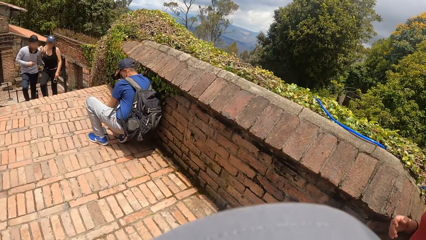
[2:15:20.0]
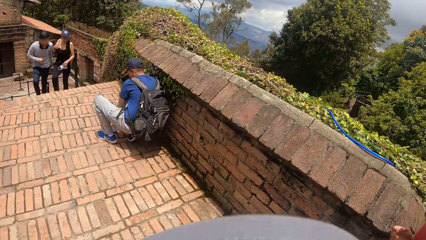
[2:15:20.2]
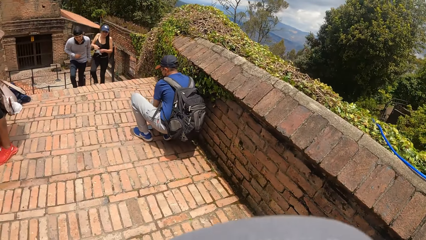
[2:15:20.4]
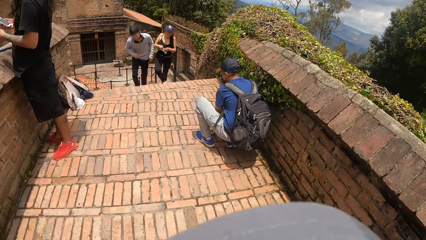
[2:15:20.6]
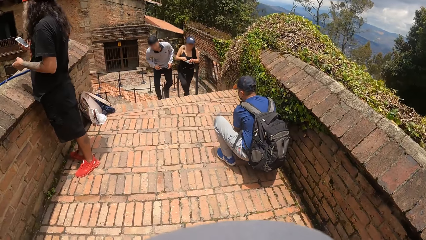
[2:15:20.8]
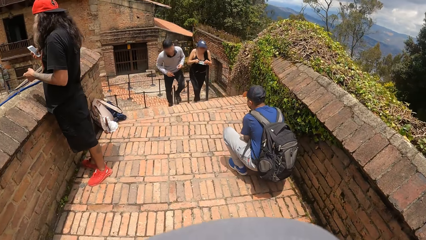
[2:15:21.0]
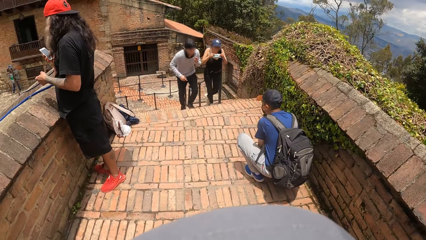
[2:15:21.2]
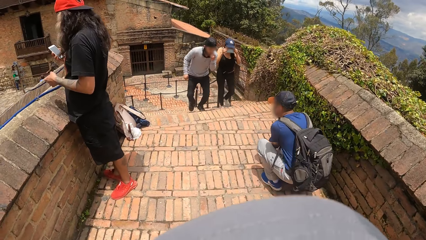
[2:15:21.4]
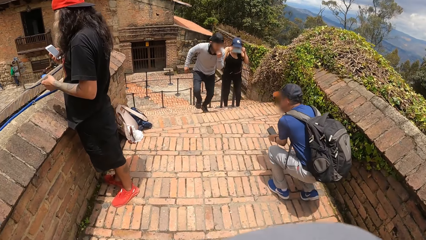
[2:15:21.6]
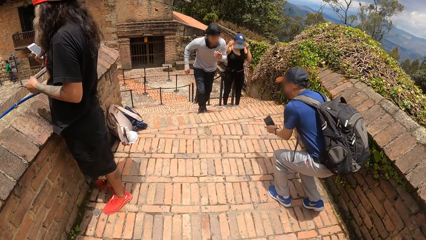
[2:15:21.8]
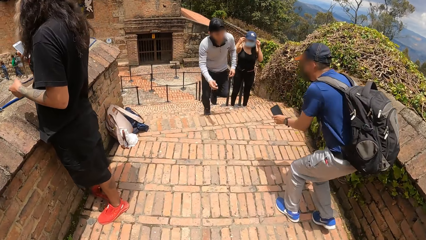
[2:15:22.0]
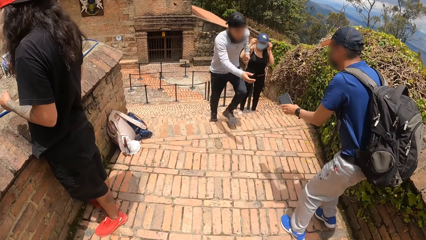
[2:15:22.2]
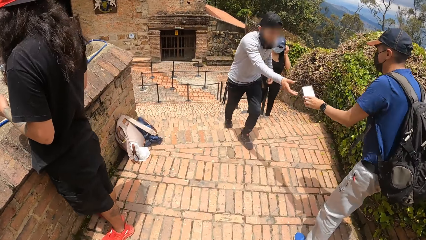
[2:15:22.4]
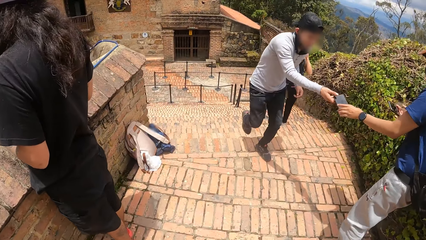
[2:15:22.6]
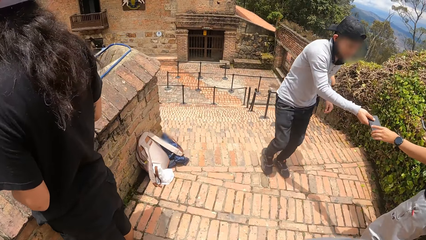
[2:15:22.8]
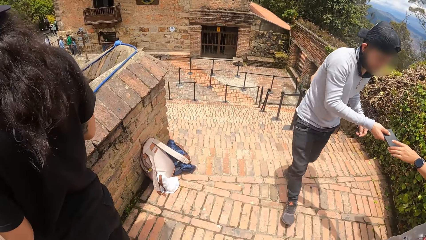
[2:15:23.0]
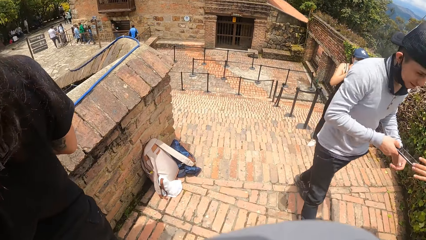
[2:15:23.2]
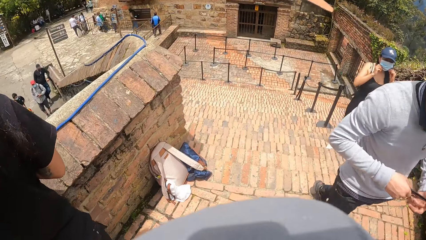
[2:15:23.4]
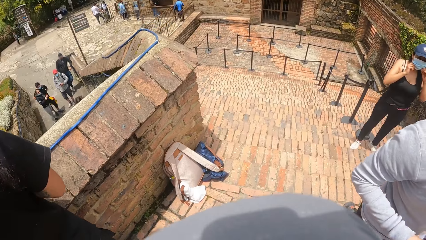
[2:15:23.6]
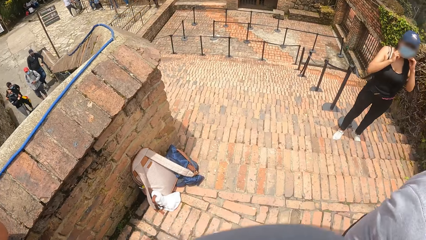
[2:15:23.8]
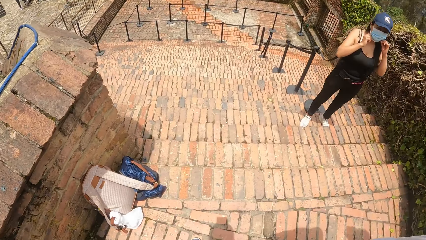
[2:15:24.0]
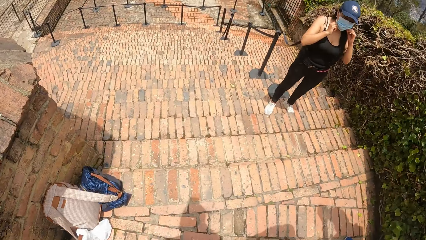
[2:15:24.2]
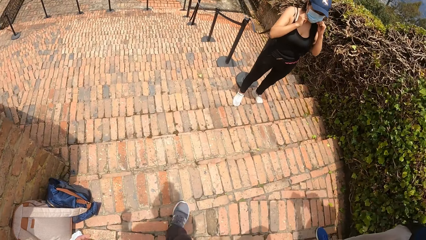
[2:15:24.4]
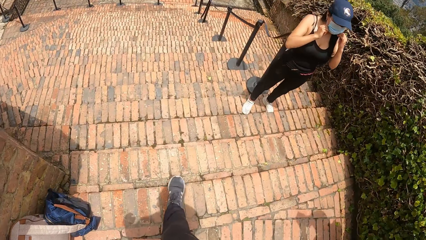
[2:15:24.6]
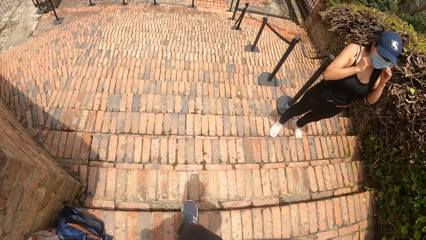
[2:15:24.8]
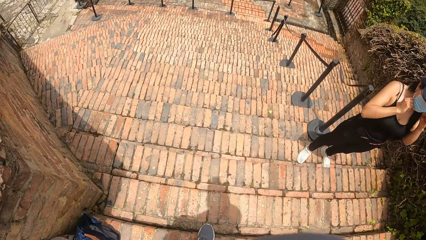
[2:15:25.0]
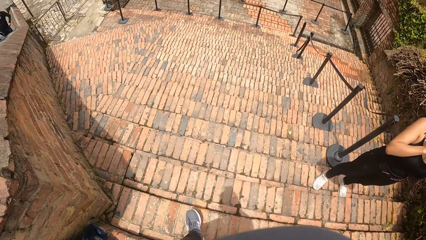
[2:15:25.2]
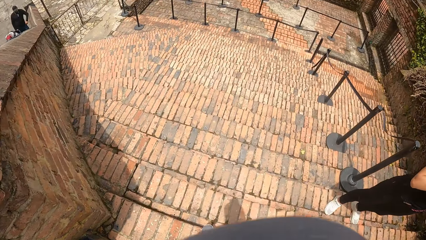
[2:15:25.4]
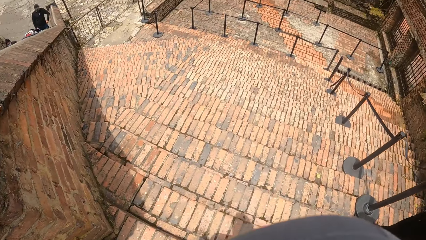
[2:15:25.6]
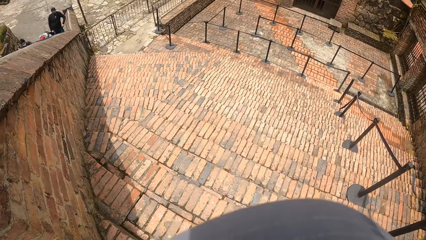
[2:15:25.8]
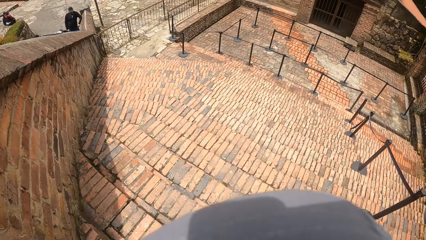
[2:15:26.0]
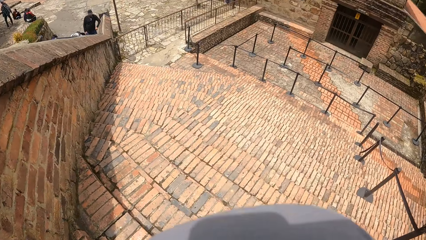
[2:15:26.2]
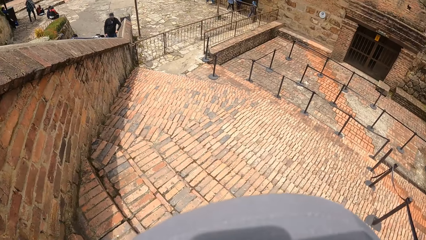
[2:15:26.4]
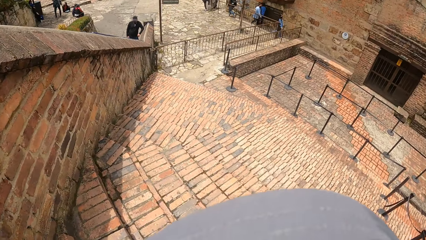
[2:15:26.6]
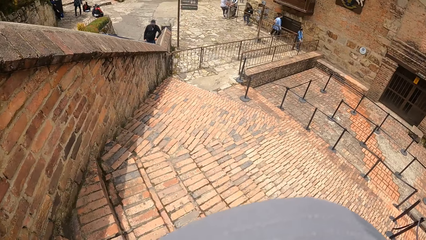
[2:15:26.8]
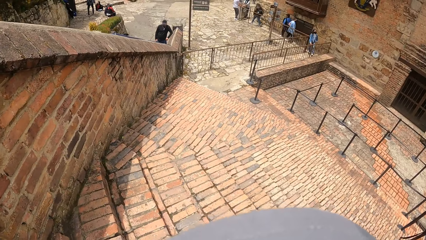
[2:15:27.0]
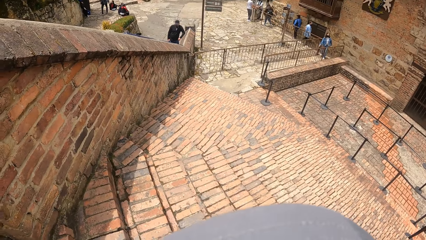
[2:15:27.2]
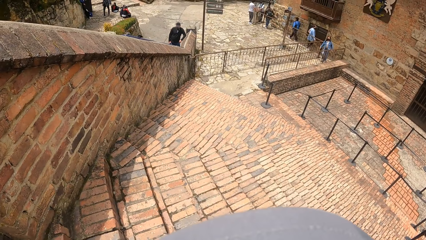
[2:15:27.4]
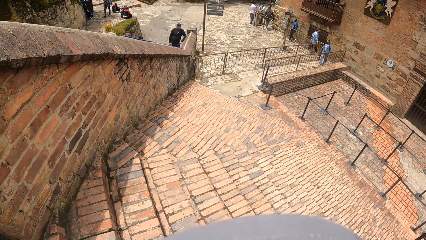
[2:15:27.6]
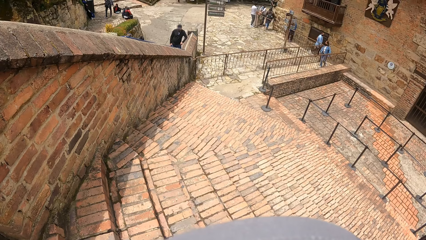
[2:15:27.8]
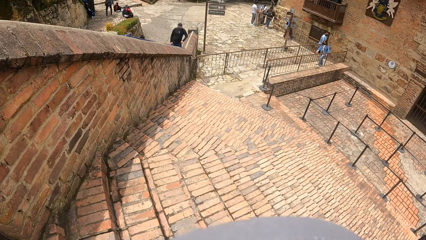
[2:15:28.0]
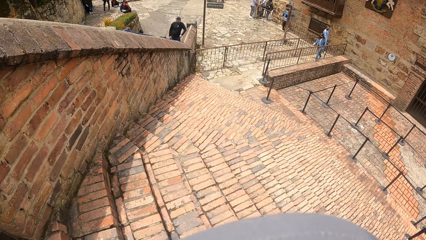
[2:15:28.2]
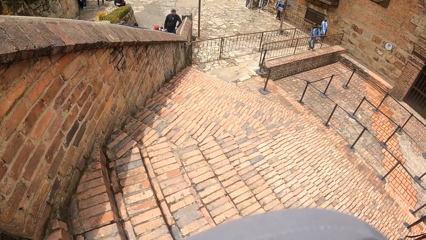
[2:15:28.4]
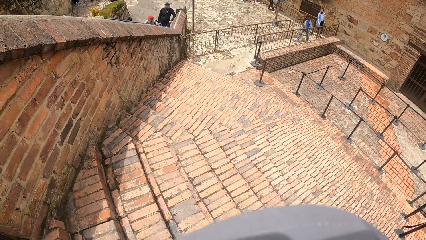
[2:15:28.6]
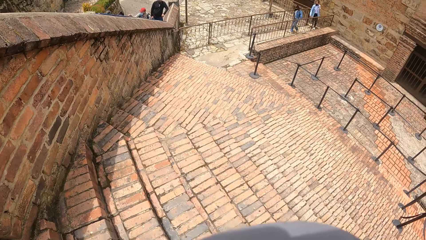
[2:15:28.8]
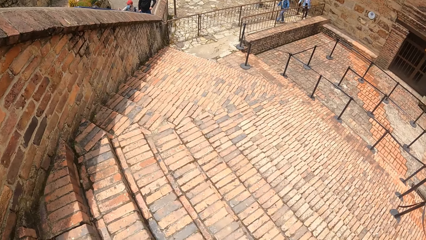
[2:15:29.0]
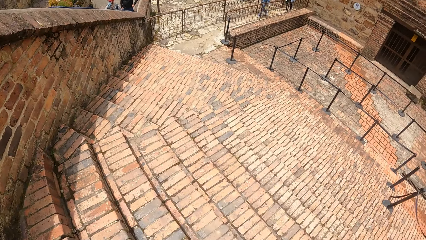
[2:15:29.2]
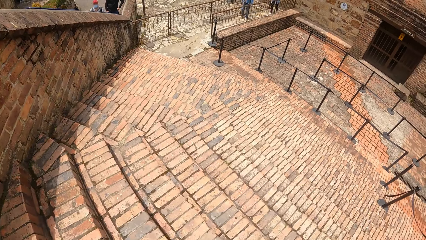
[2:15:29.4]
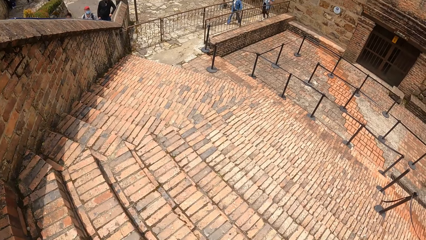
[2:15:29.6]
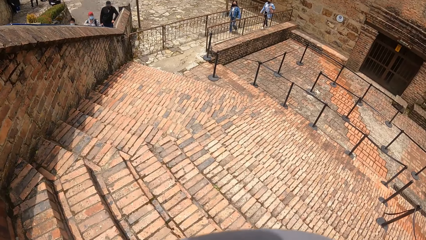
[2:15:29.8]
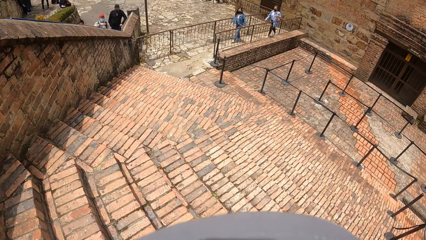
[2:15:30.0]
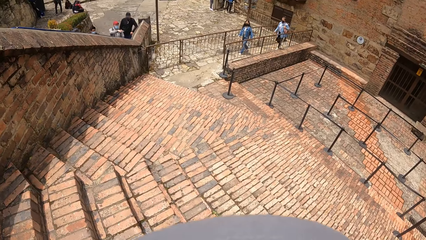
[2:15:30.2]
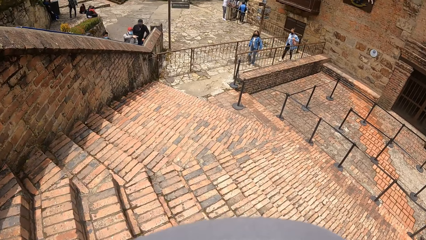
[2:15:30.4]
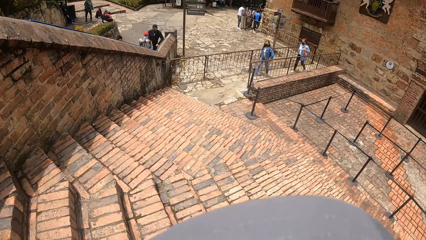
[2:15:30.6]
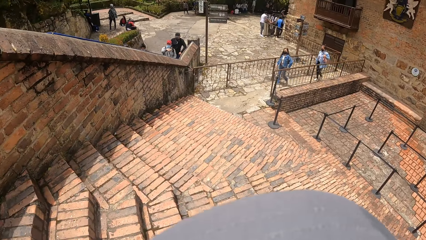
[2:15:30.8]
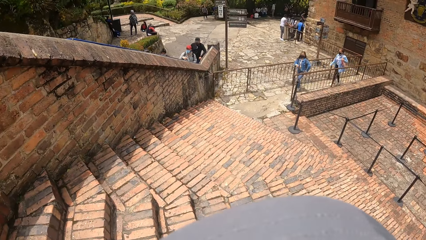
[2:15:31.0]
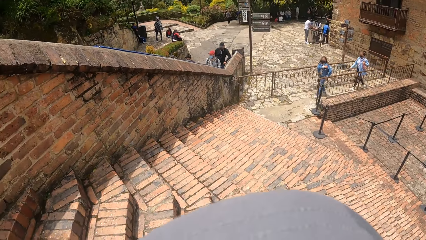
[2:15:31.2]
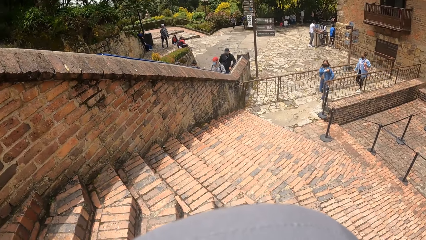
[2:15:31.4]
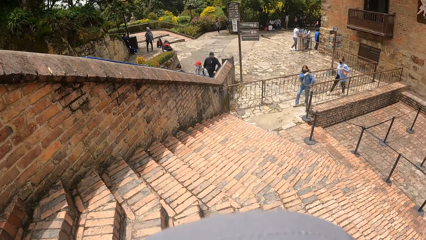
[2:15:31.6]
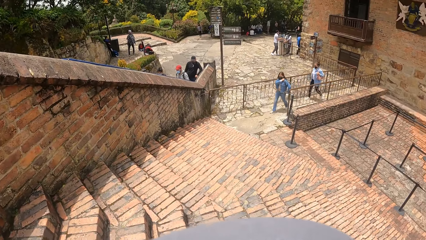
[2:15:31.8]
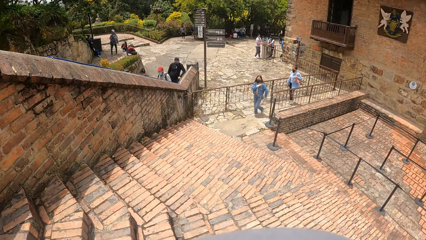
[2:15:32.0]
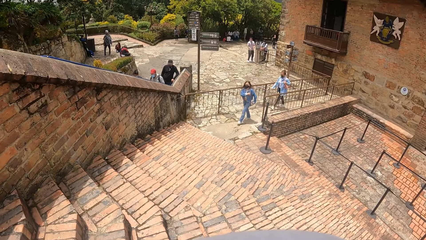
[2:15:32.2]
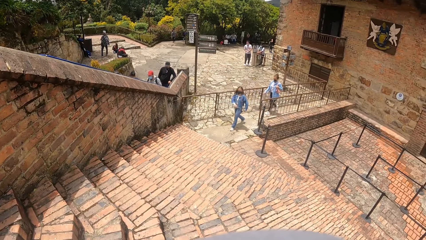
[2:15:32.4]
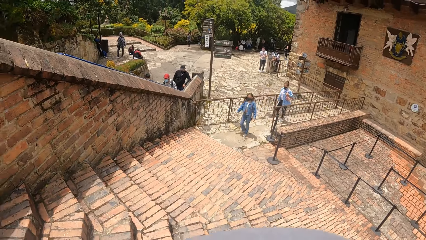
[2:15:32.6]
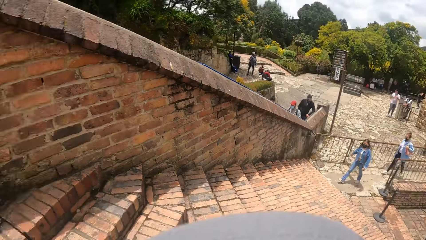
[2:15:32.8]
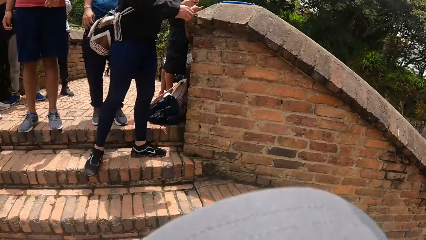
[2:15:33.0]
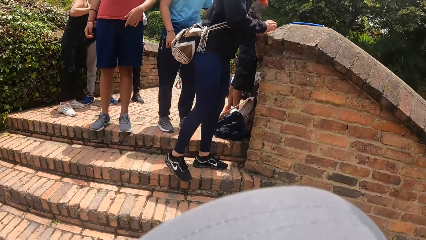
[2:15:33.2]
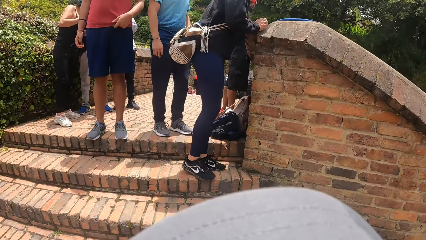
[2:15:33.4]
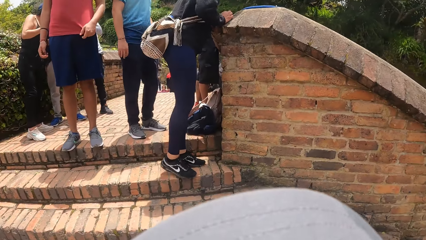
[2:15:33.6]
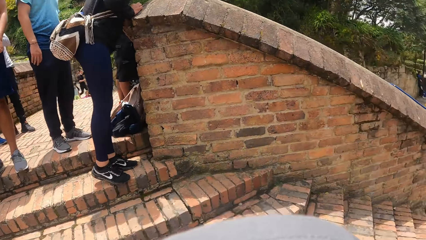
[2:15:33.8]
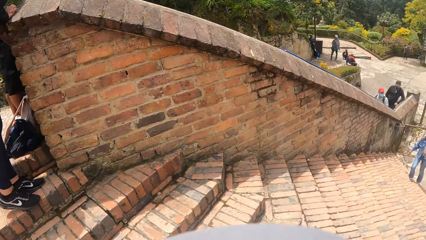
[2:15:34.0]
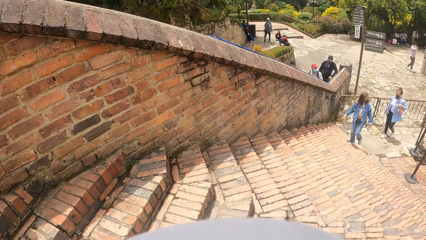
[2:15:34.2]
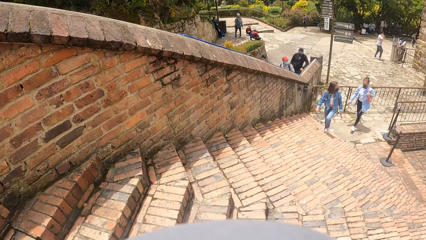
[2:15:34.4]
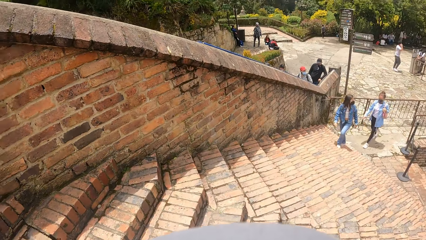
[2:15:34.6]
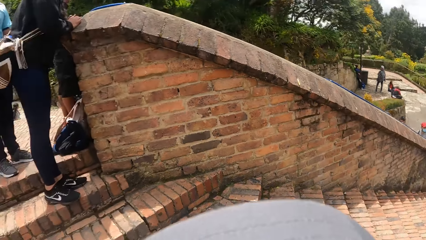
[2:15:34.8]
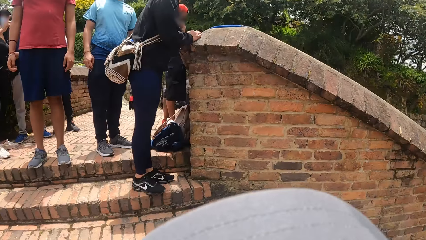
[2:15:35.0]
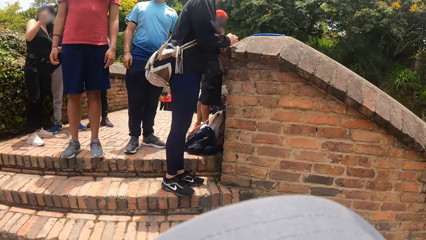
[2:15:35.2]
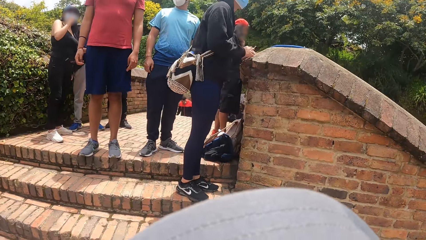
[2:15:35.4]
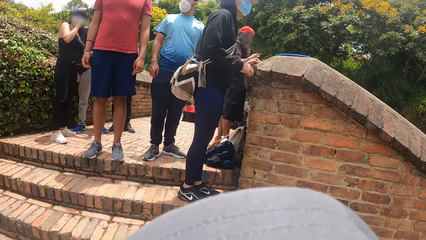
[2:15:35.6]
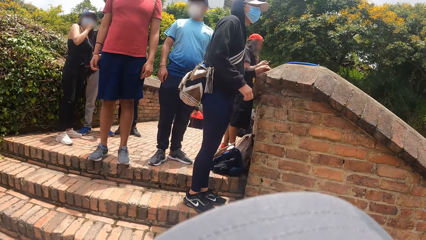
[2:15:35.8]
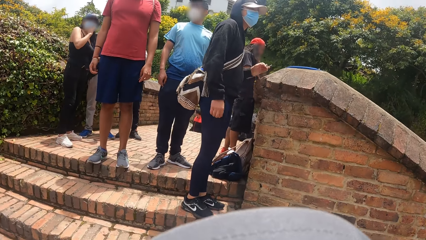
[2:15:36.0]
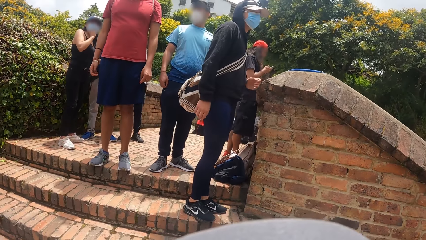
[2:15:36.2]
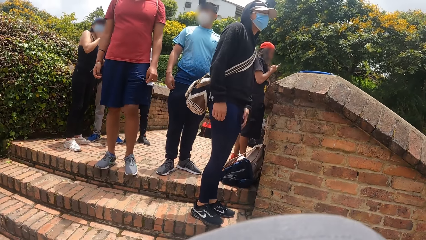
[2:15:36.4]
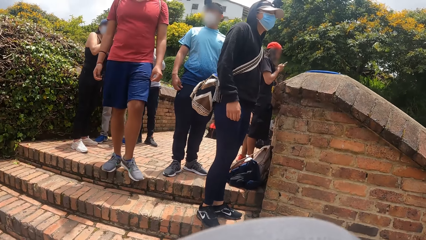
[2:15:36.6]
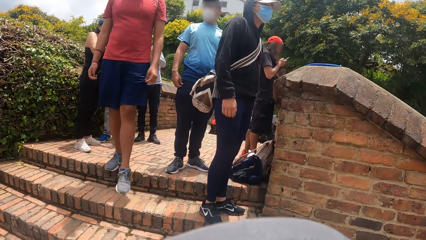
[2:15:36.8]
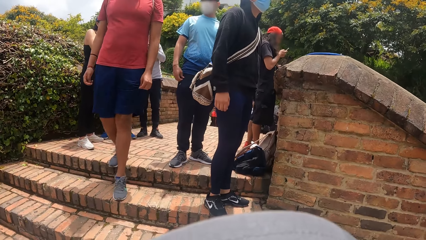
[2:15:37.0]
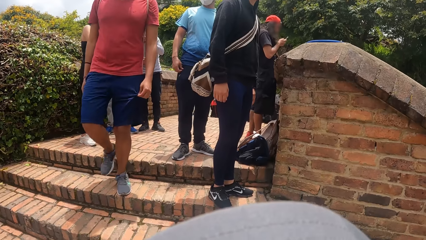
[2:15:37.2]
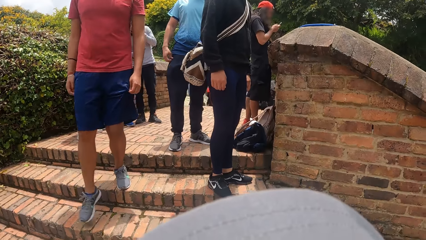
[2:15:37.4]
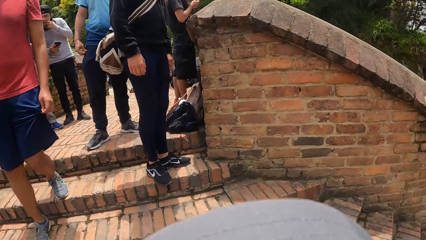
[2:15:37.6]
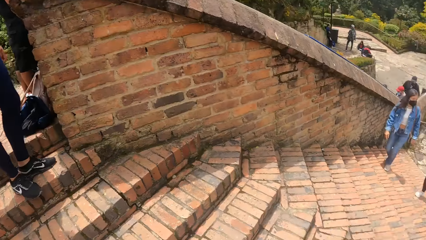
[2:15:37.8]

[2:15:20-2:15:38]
A man collects a phone with his right hand from another man's left hand. The camera wearer looks around.
